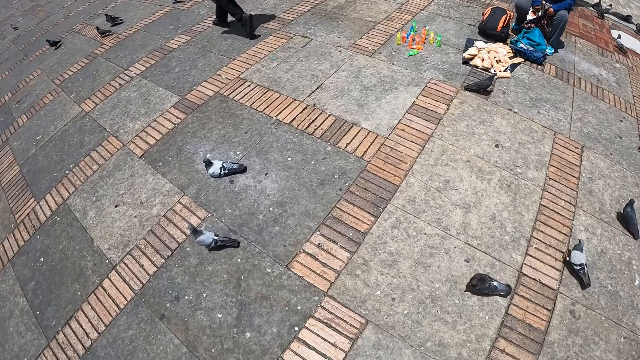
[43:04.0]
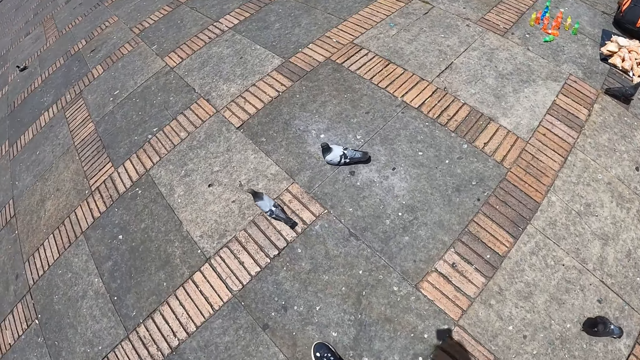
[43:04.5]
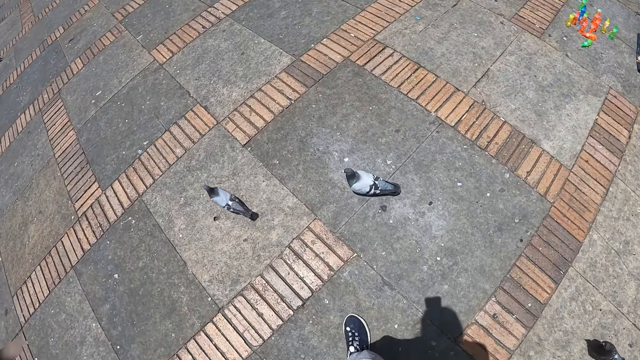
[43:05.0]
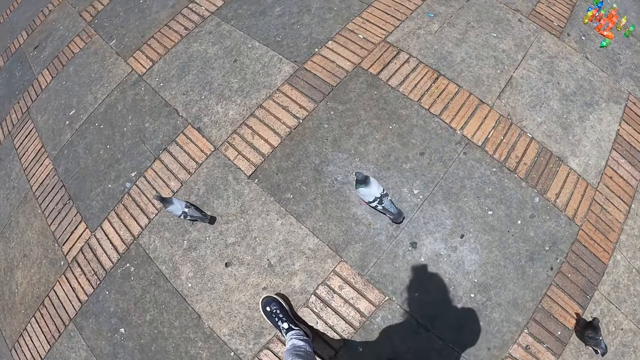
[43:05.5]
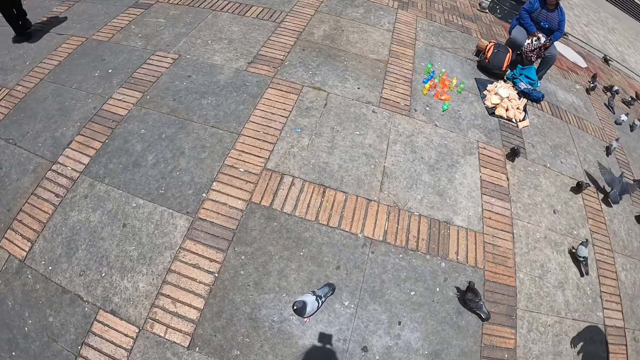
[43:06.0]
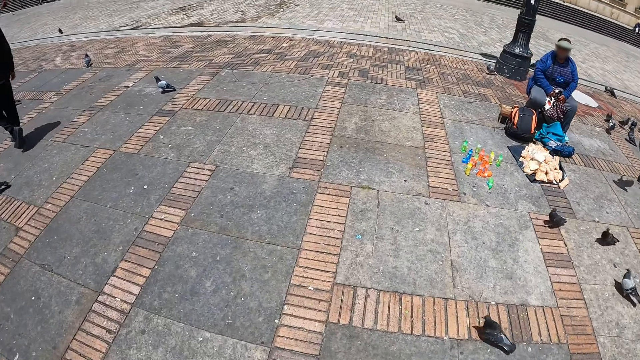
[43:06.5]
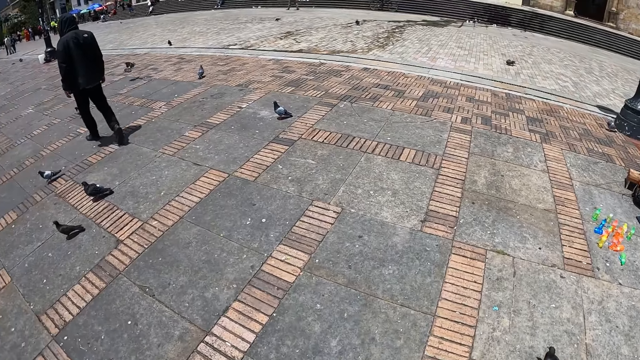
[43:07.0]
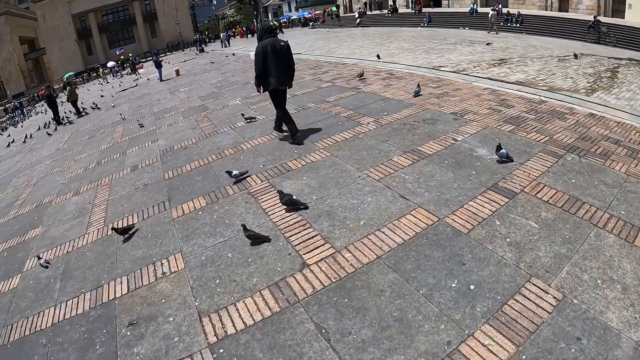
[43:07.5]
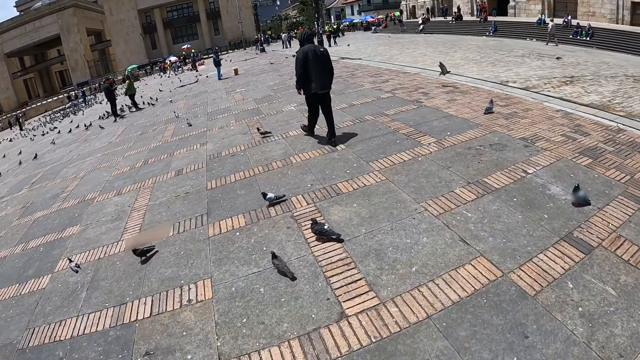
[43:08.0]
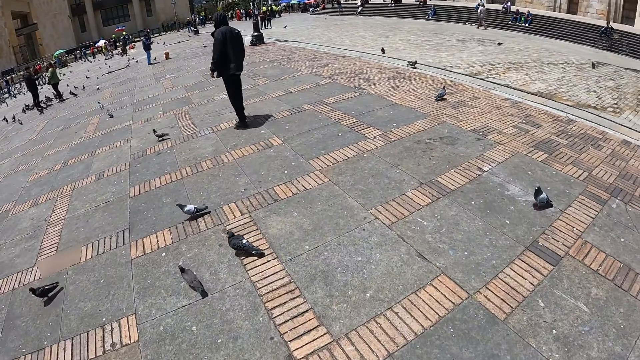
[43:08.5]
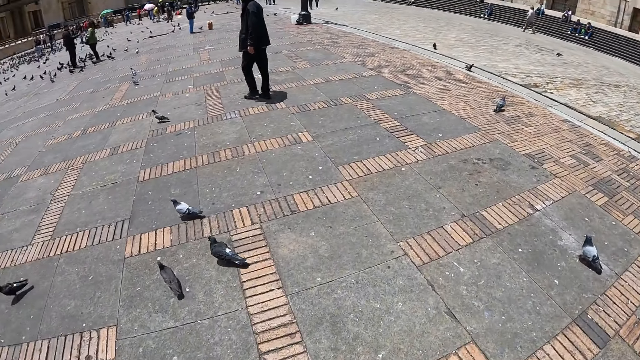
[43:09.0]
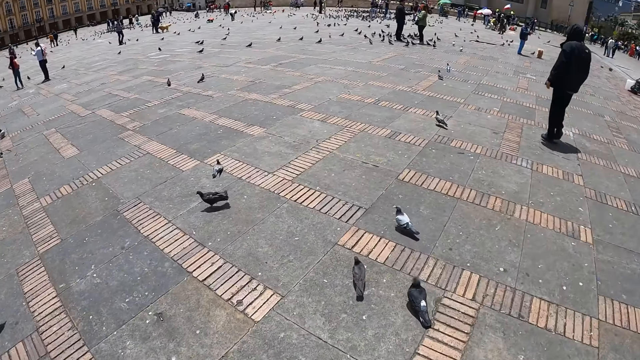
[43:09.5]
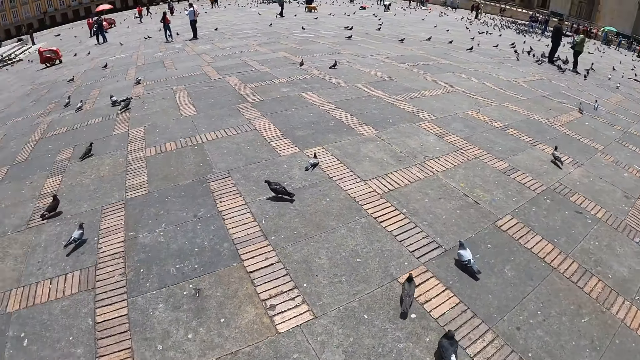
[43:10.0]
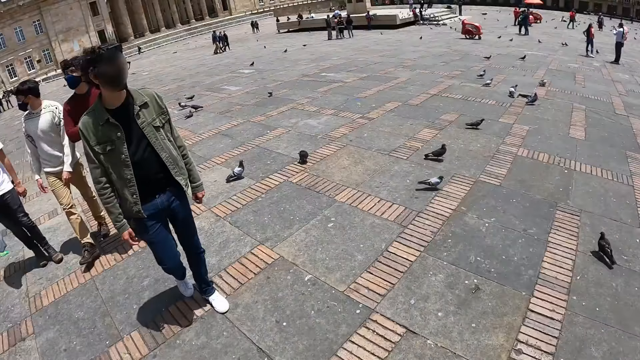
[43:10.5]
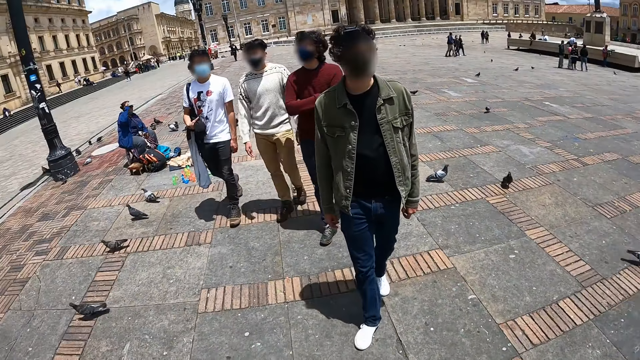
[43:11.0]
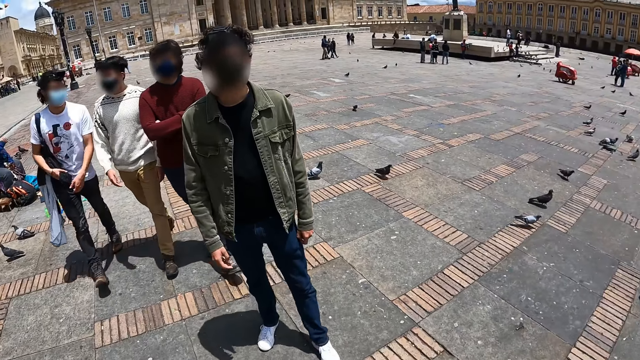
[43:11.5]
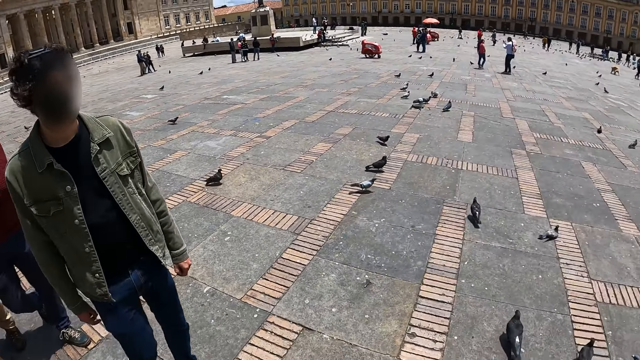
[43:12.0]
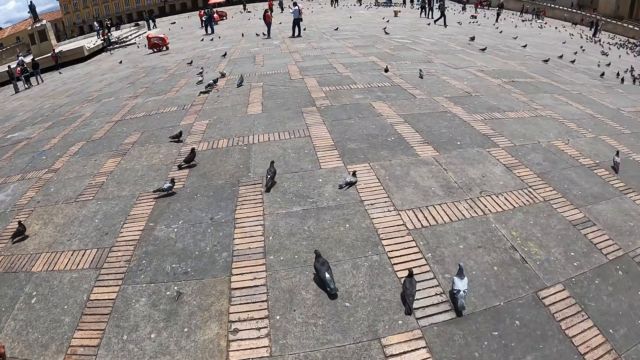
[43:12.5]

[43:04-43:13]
The camera wearer walks on the pavement. They look around.

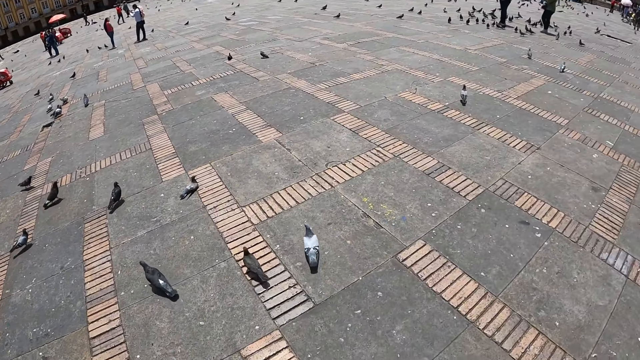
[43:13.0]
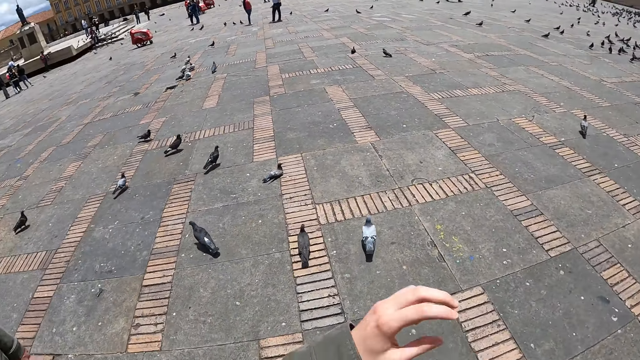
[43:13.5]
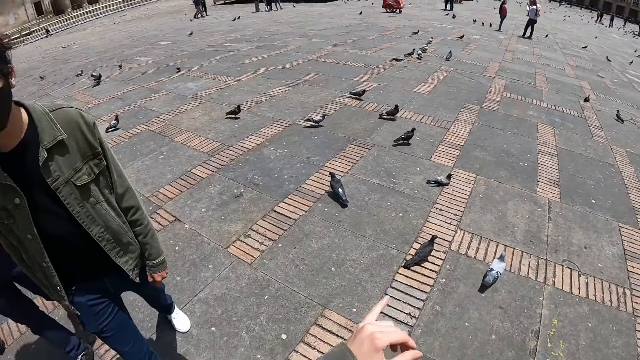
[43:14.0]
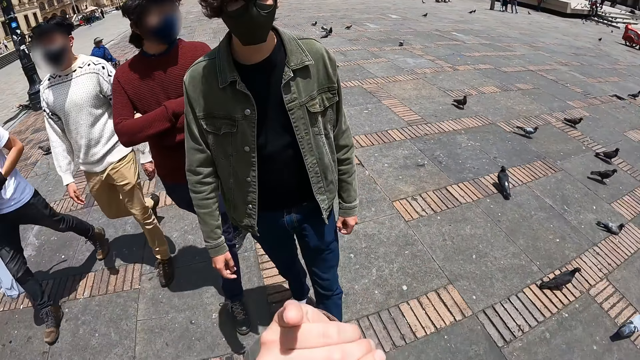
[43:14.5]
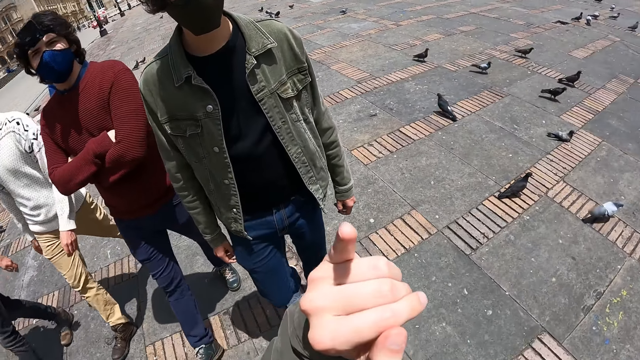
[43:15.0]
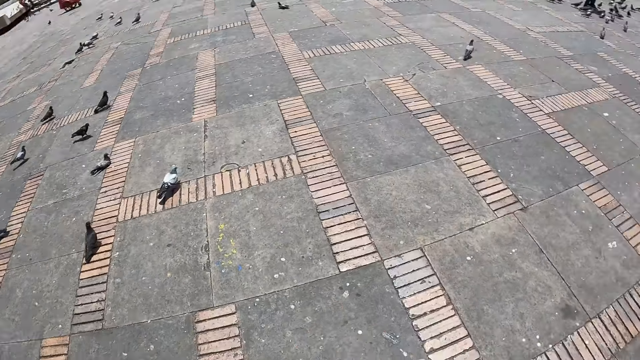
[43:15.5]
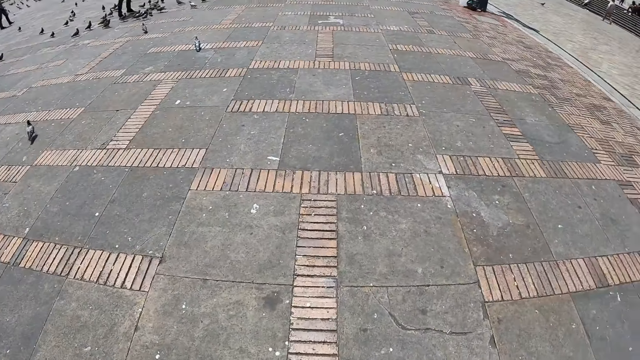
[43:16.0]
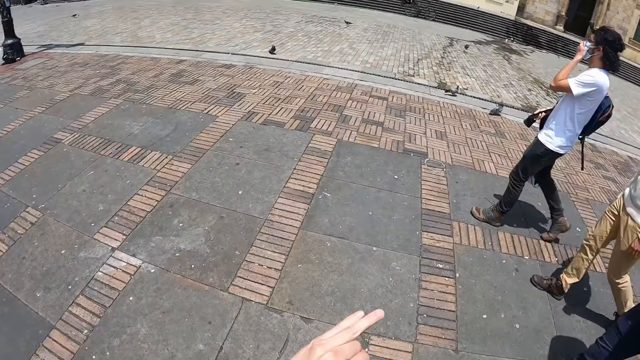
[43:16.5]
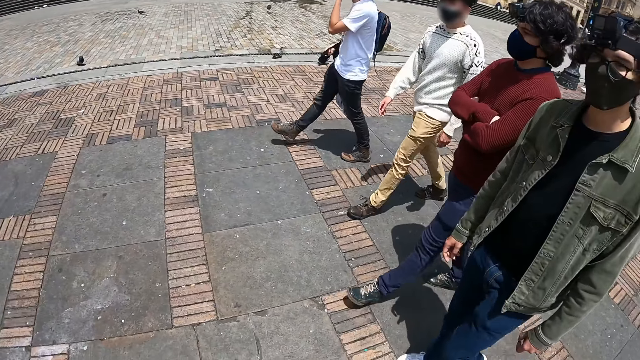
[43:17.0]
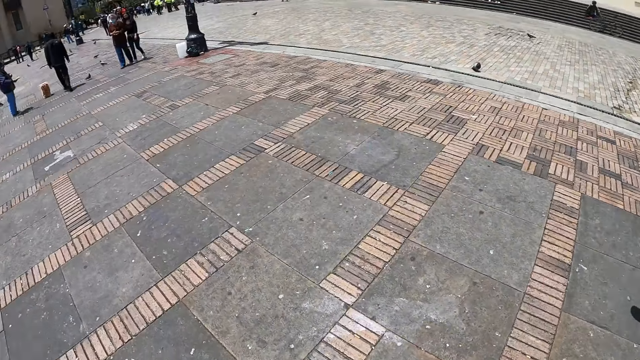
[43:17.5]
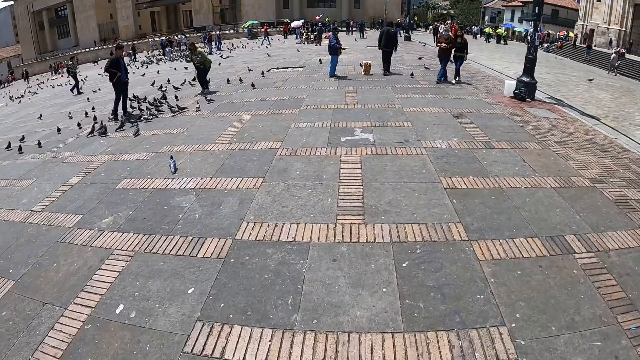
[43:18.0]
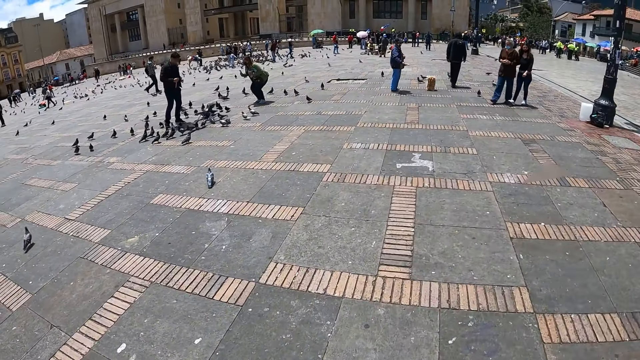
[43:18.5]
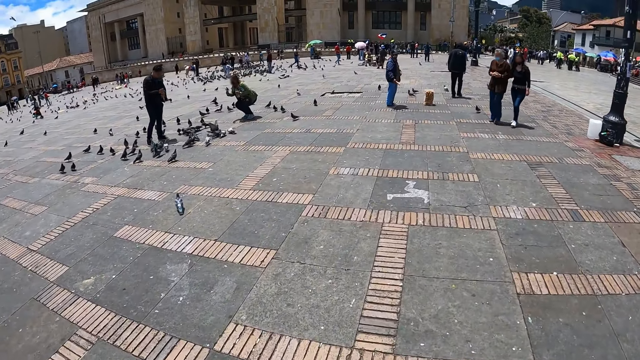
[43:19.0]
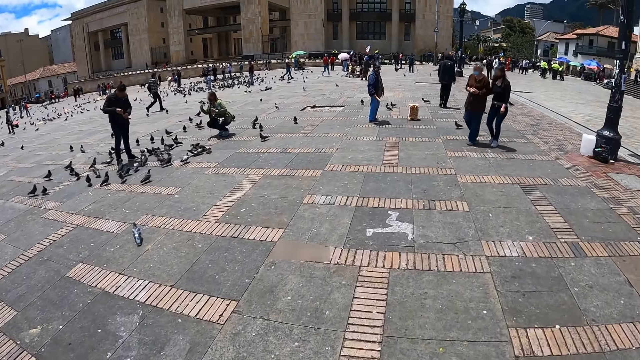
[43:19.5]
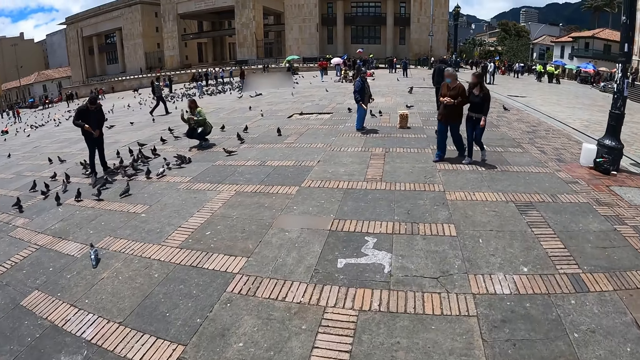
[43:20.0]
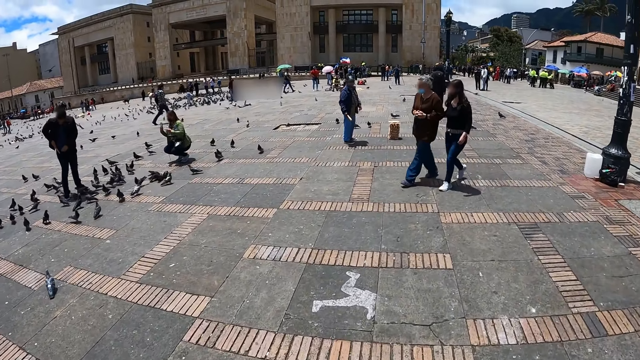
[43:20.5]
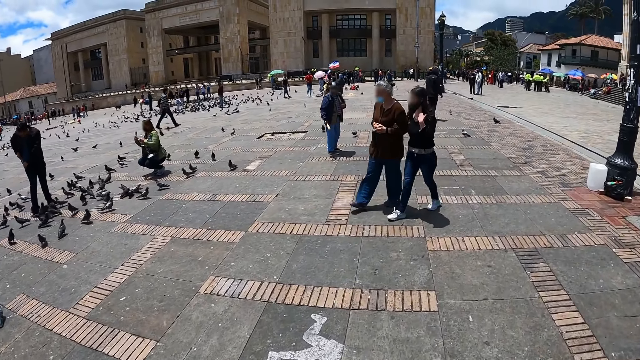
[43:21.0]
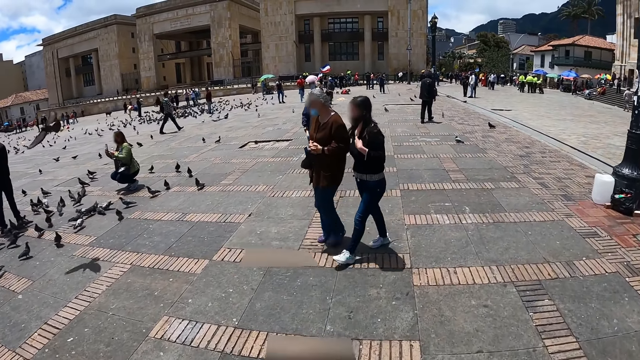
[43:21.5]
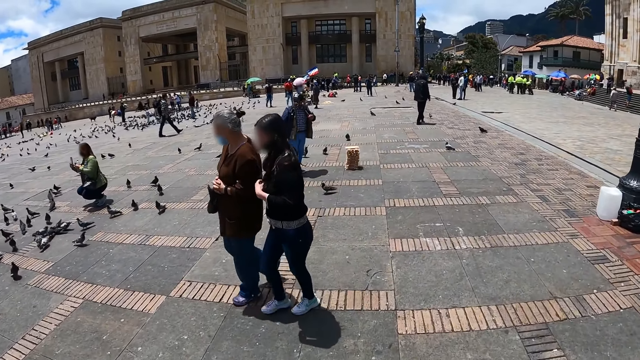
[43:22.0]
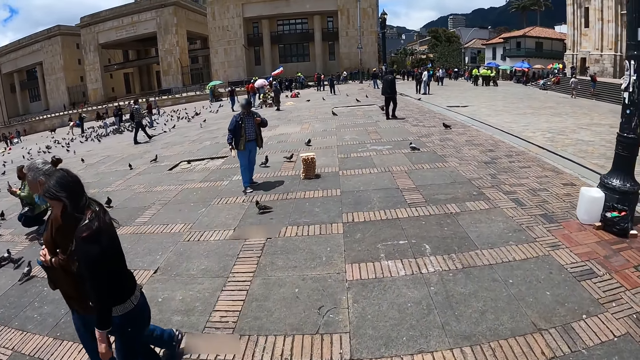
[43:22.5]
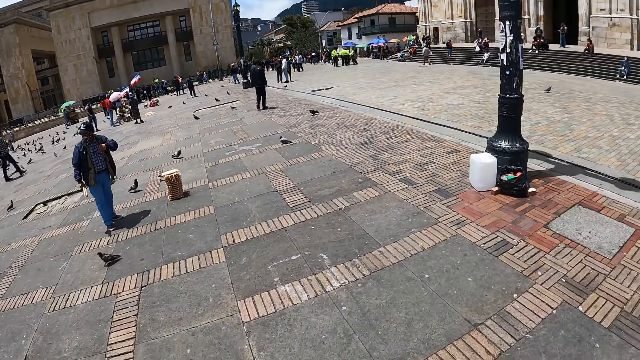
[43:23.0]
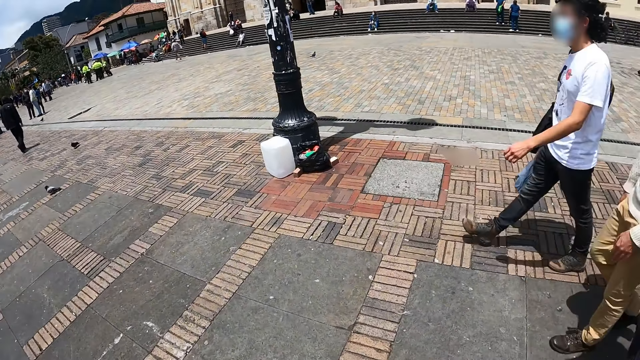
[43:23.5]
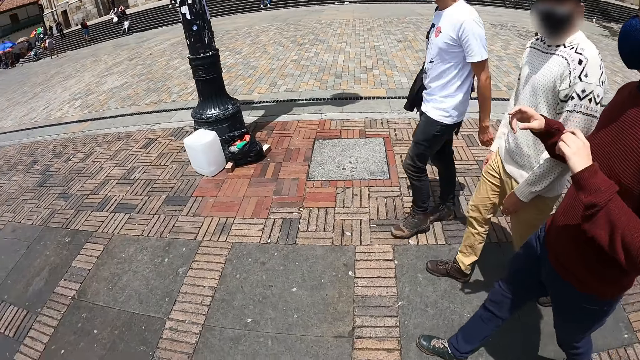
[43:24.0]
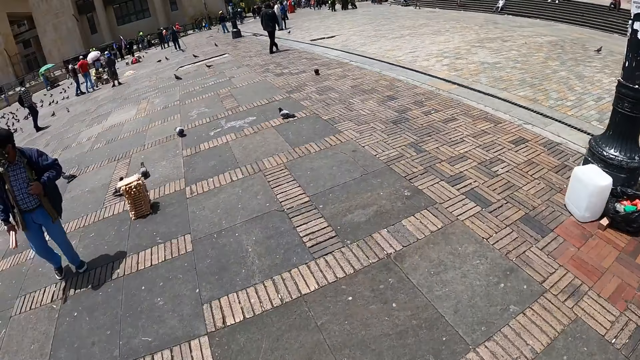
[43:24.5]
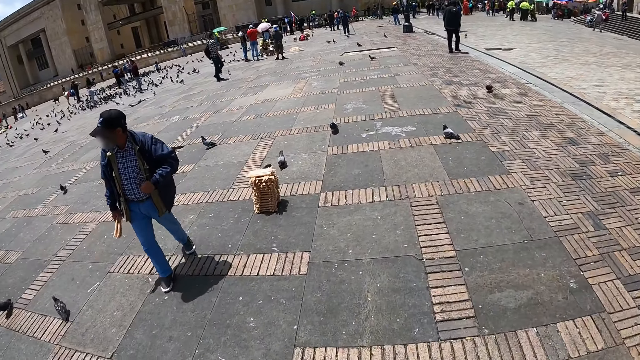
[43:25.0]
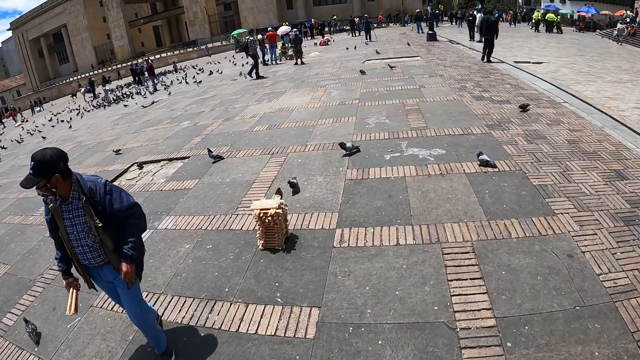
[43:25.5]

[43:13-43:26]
The camera wearer raises her finger. She looks around. She walks on the streets. She walks on the pavement.
